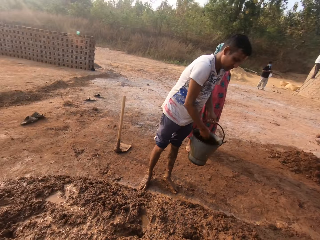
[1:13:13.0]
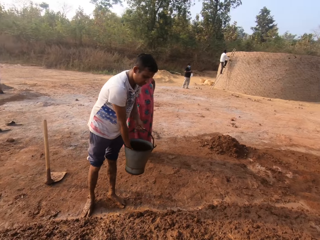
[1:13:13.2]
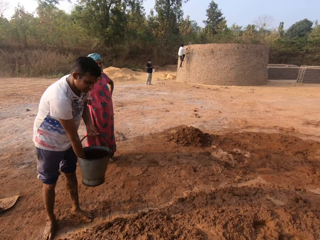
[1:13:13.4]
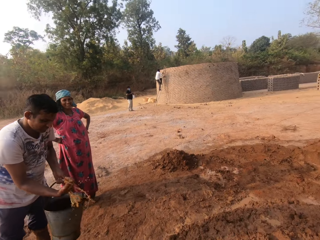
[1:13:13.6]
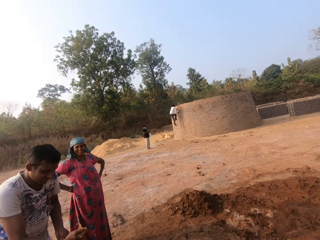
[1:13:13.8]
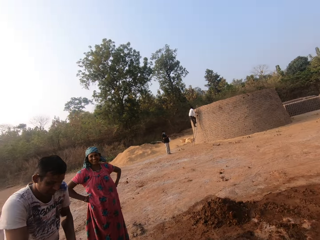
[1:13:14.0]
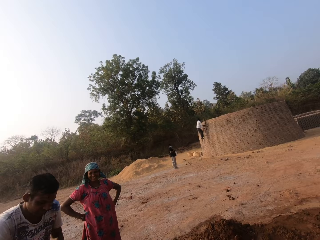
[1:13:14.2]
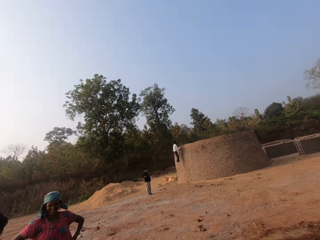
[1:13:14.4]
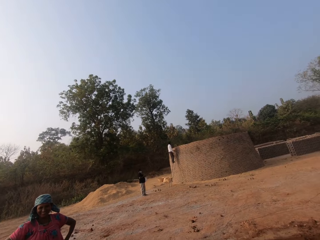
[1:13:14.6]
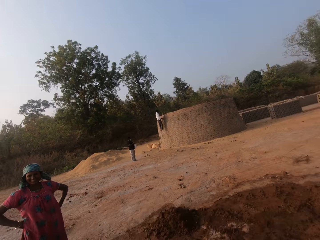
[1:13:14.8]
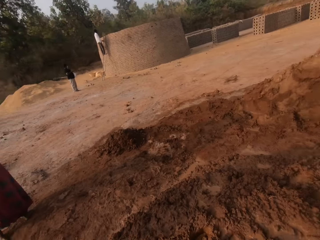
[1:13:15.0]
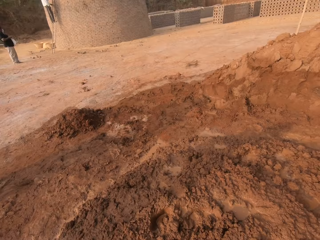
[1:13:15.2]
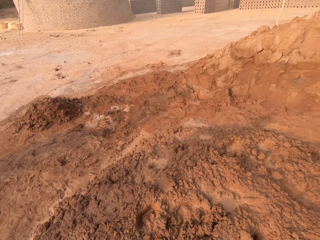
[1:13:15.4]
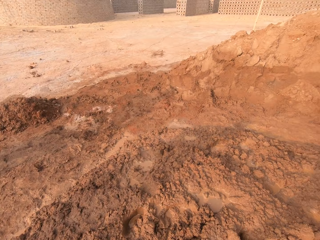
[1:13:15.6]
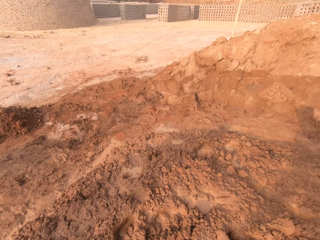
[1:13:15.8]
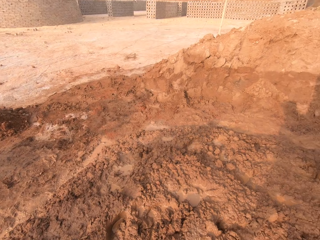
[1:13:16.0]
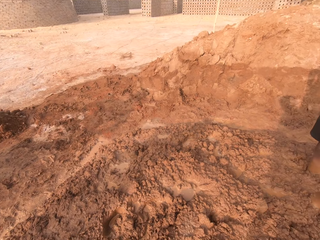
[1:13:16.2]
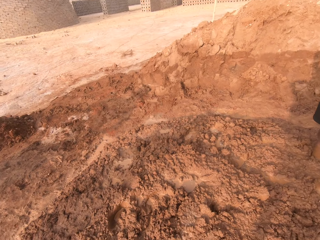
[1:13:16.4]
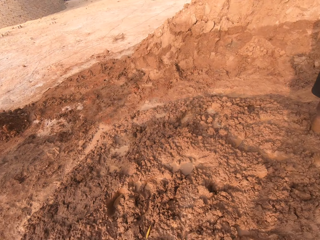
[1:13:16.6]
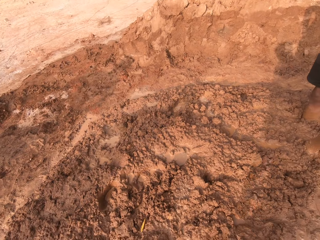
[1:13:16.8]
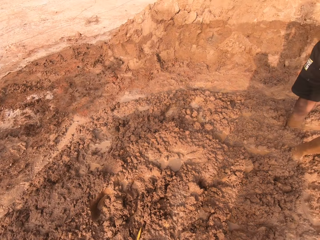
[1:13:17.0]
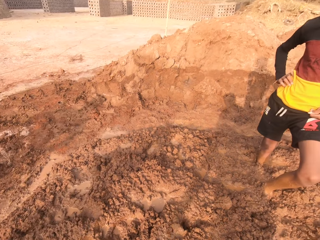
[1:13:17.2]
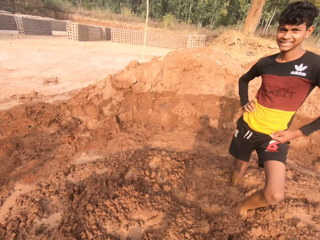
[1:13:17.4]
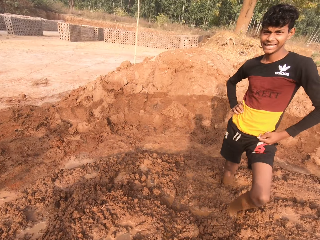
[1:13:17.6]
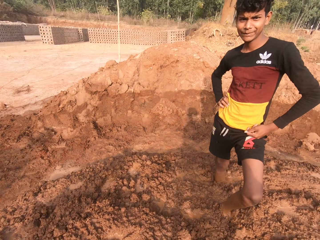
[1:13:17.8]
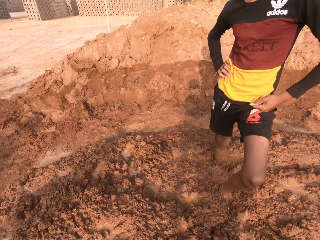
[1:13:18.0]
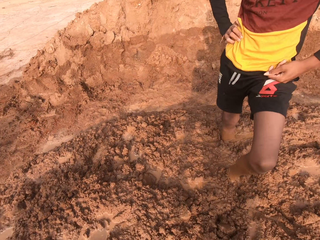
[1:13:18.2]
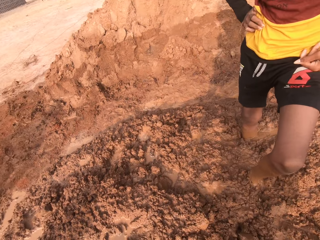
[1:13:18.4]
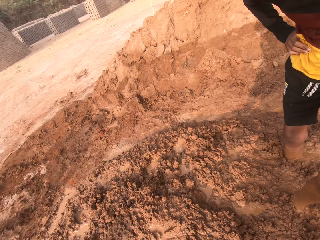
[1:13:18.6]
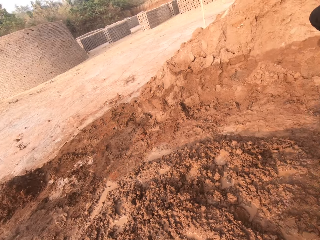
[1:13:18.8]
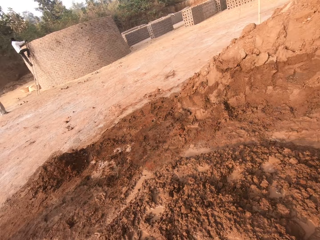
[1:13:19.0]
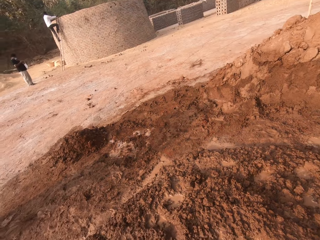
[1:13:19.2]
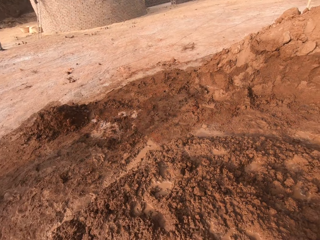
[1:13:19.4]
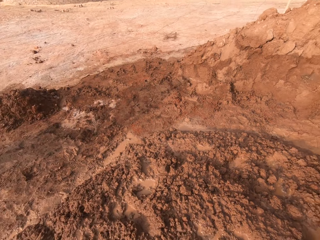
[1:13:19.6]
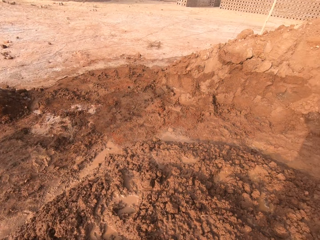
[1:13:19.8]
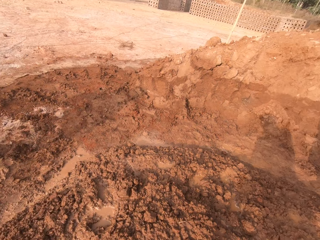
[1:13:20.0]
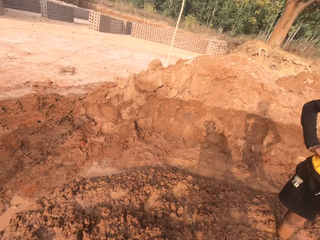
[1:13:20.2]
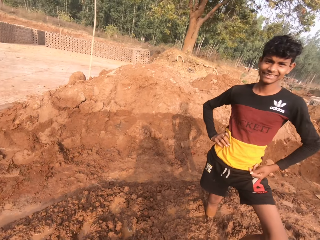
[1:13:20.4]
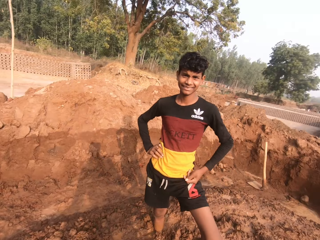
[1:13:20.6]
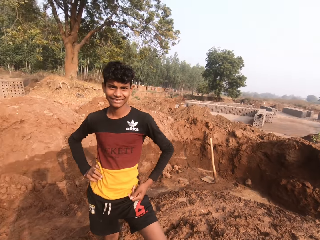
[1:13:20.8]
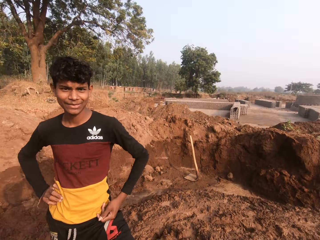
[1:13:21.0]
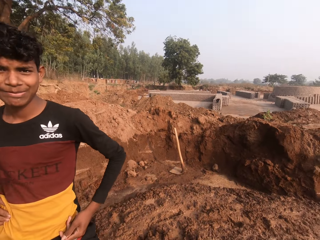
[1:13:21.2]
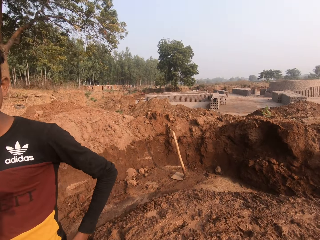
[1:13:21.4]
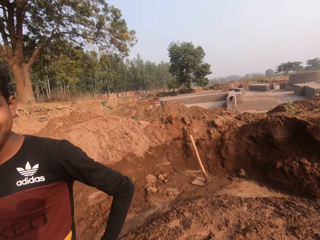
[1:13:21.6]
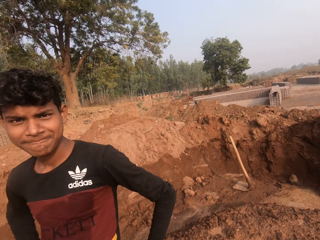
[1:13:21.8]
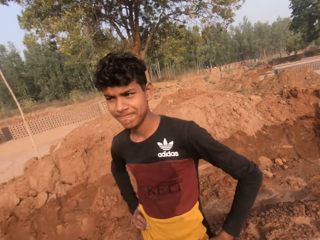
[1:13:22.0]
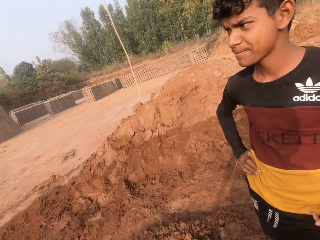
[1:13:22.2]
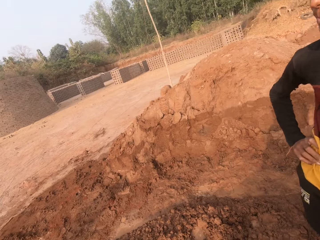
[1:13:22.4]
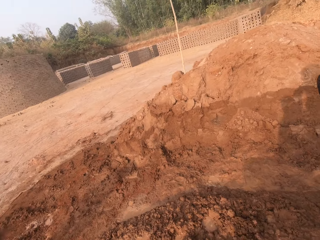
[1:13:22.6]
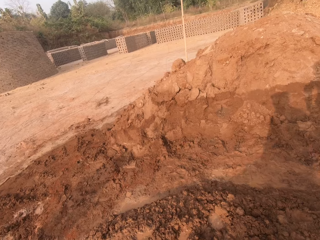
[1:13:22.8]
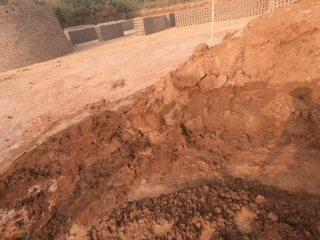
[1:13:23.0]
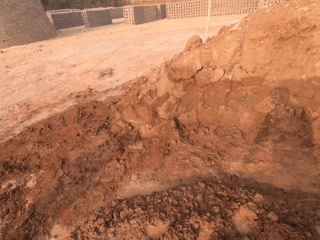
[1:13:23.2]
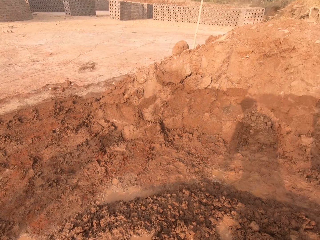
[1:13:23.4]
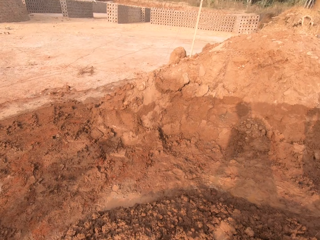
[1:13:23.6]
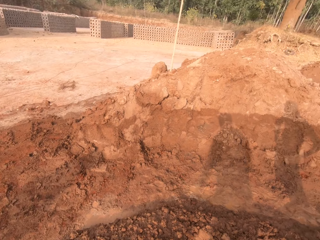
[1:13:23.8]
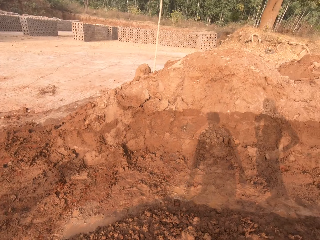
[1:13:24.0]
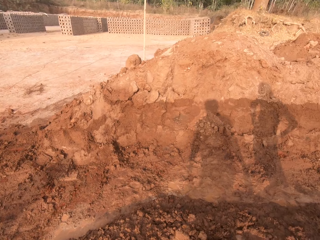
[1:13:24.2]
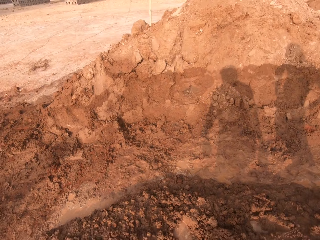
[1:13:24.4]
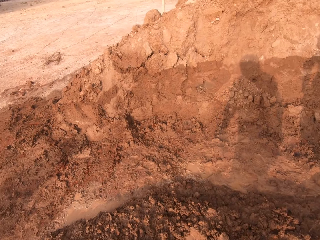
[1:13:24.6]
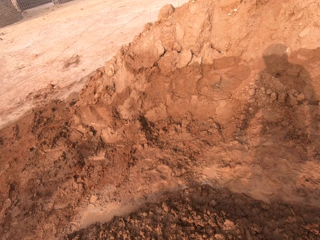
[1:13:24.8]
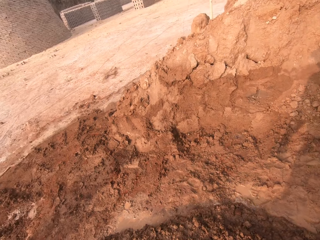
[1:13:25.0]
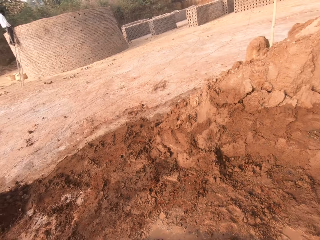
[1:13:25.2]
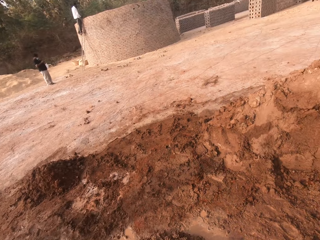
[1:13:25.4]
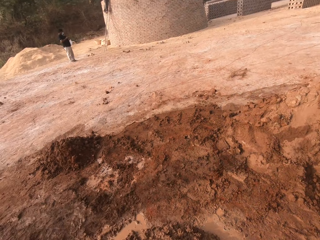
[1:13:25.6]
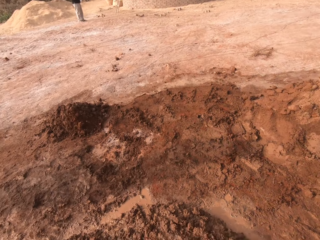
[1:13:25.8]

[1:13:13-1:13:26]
The camera wearer looks around. They look around again.

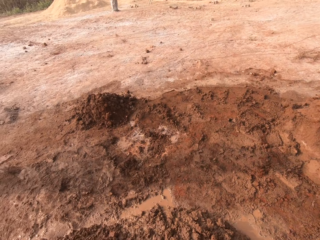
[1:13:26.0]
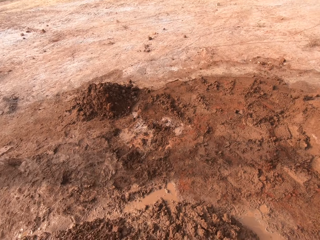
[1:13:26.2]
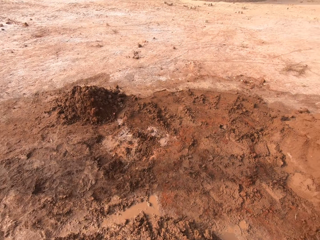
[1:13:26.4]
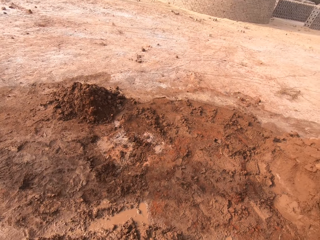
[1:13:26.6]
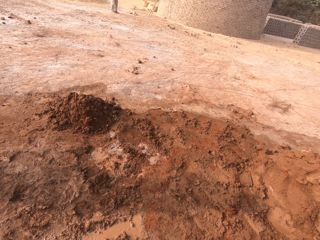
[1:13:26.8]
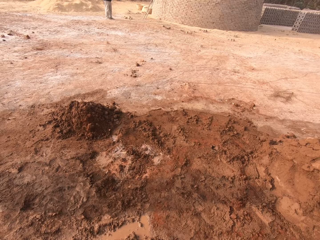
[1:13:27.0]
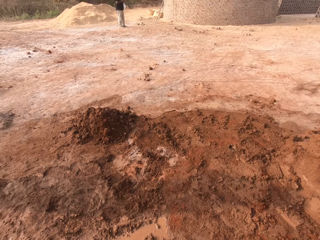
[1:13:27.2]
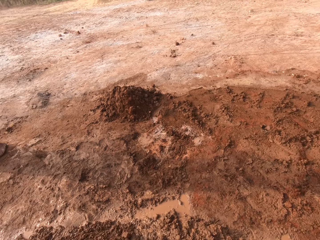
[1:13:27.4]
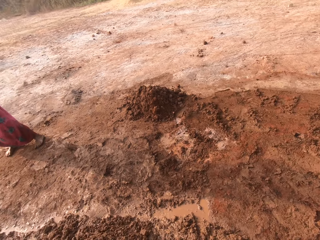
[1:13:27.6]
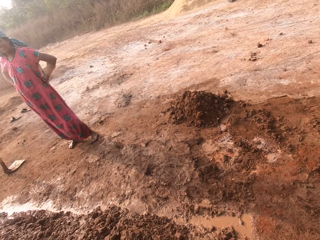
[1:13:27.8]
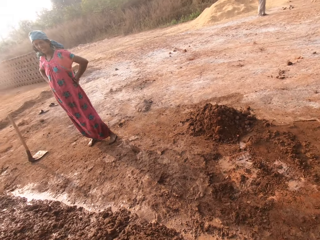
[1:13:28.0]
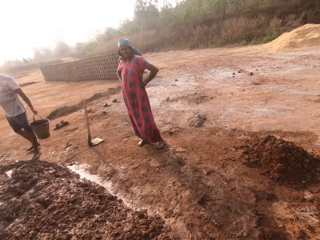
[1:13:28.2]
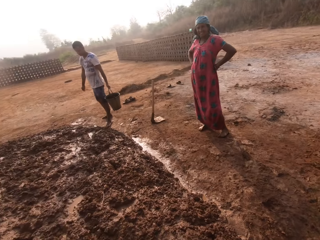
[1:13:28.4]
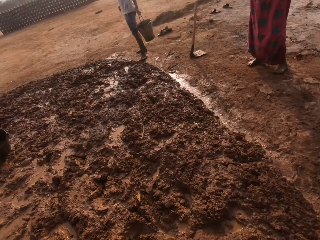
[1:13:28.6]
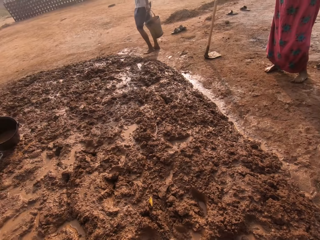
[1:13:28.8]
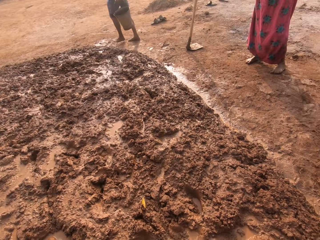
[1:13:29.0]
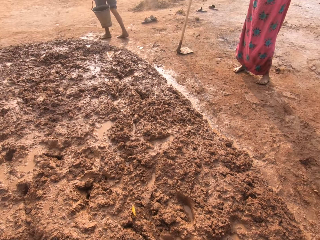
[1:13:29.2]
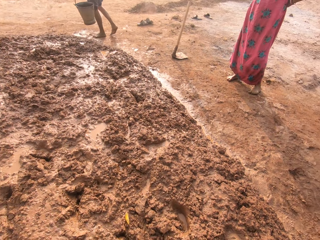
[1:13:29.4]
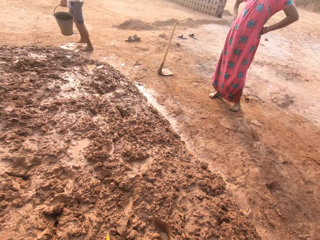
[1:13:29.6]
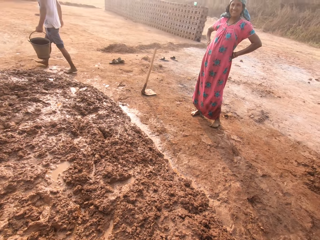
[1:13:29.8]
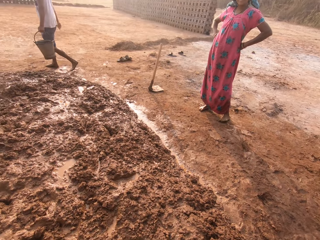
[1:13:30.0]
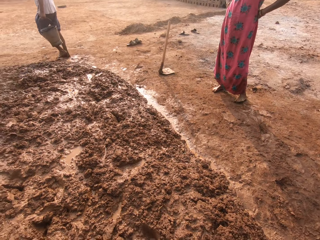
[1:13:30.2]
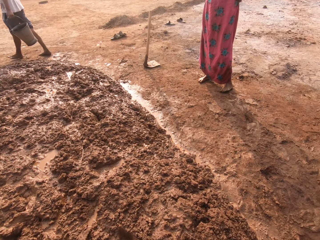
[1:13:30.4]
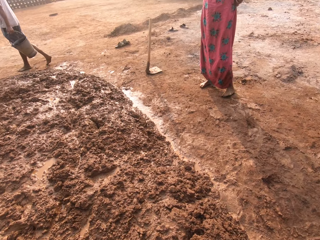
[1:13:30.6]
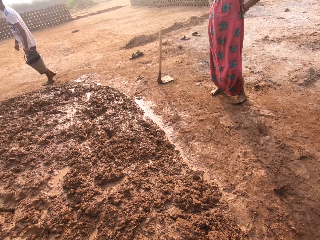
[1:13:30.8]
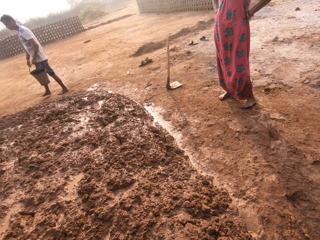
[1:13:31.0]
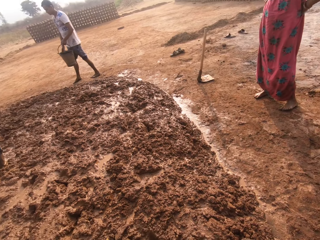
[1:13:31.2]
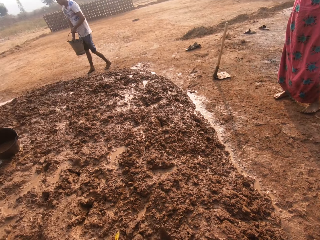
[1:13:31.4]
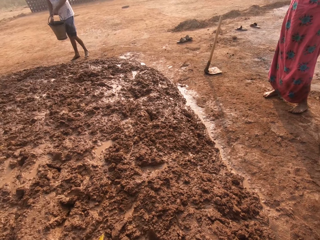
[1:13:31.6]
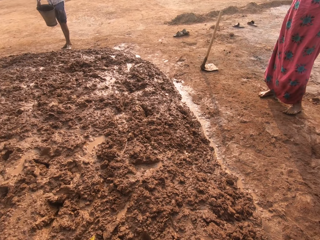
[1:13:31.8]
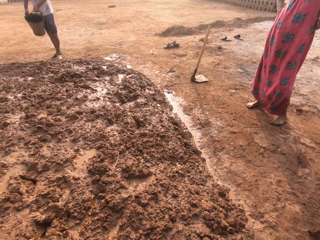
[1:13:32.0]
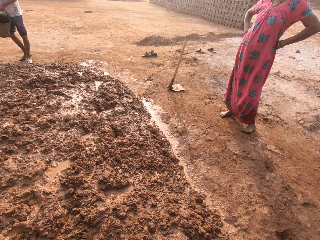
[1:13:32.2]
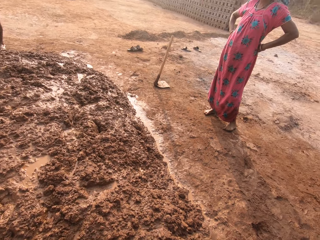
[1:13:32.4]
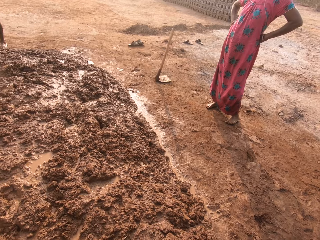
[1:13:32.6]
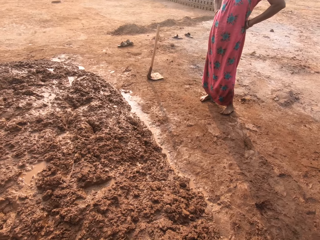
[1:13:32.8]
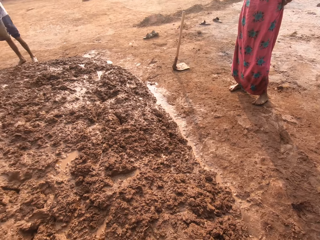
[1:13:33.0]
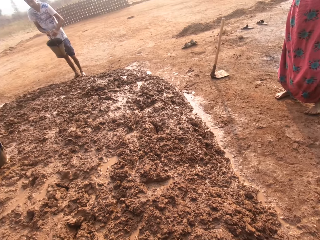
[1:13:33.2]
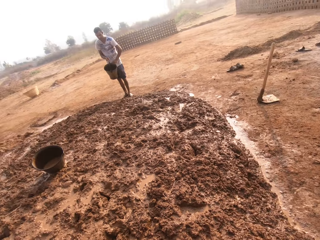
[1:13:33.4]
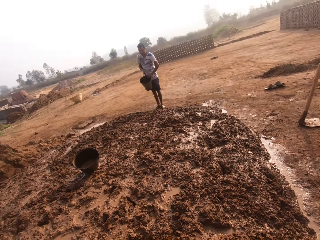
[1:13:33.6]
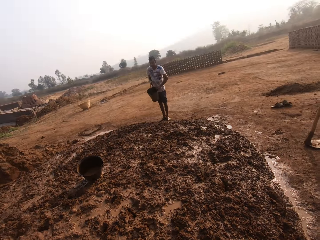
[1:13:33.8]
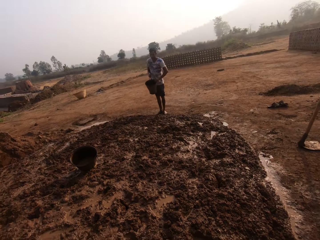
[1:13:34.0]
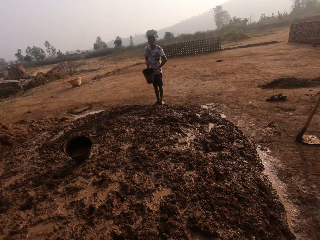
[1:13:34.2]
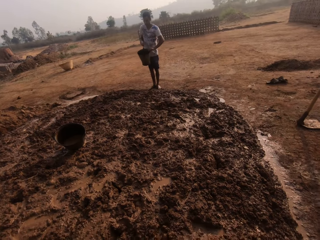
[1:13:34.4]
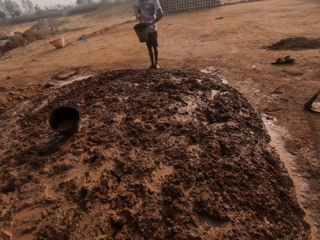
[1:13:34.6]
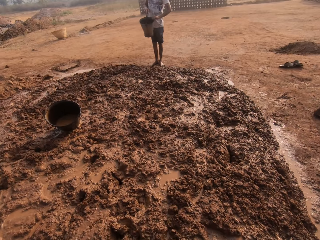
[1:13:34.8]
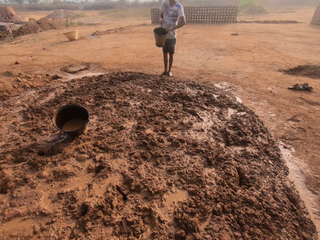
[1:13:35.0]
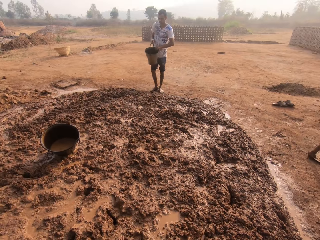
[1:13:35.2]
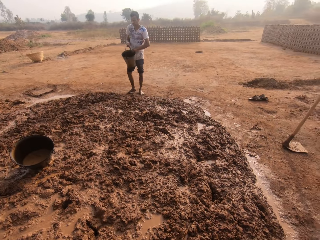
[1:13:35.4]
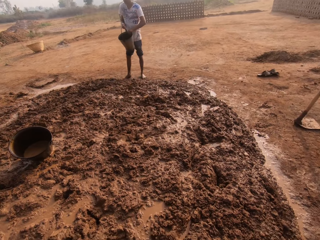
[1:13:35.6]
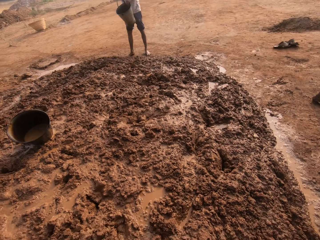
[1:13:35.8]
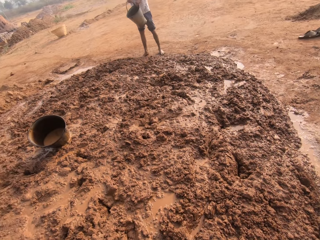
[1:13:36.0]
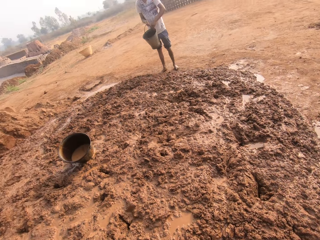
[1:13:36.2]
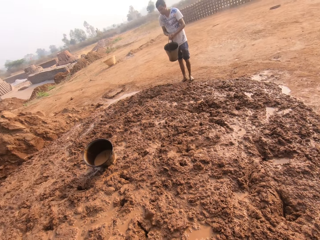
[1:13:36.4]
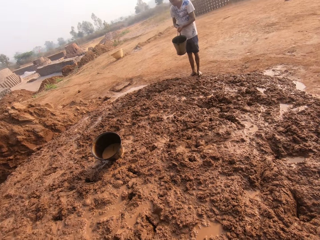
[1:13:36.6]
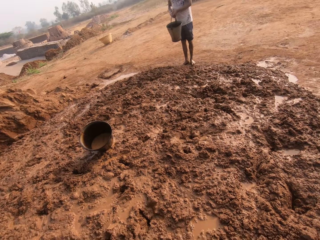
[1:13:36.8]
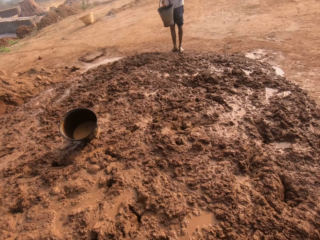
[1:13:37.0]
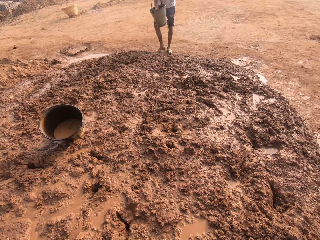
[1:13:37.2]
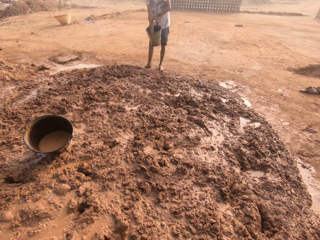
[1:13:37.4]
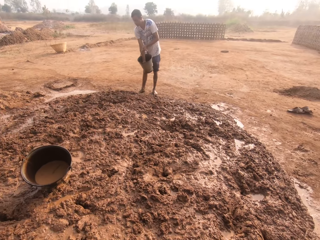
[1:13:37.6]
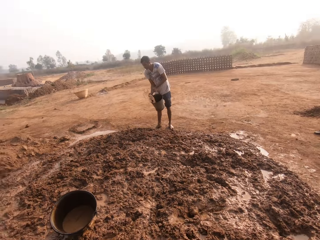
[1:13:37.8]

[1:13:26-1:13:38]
The man walks around the heap of soil. The man pours water out of the bucket in his left hand on the heap of soil with his right hand. The camera wearer looks around.
